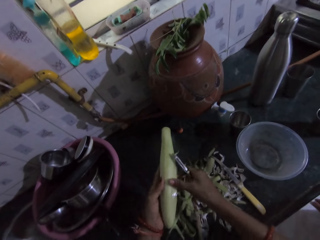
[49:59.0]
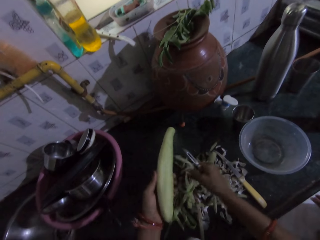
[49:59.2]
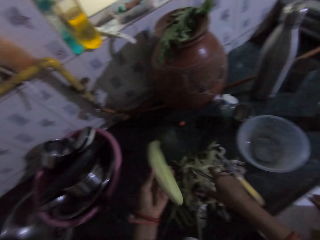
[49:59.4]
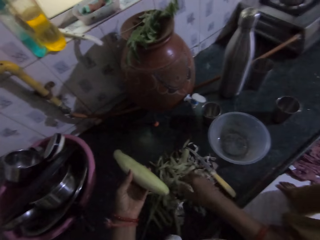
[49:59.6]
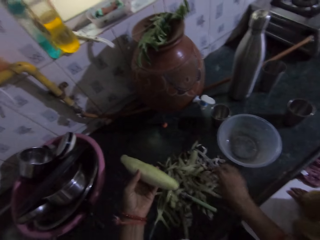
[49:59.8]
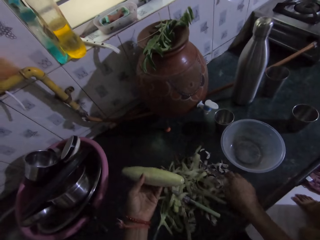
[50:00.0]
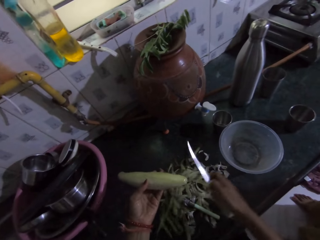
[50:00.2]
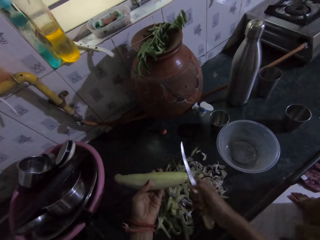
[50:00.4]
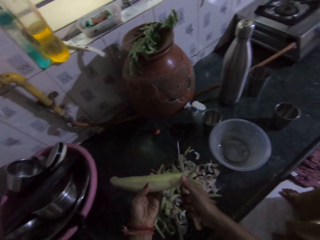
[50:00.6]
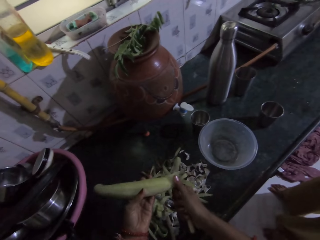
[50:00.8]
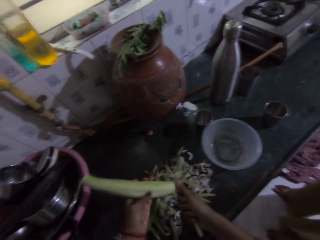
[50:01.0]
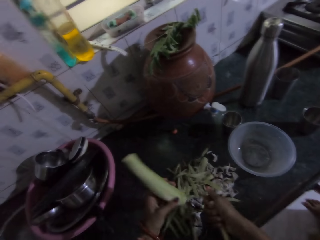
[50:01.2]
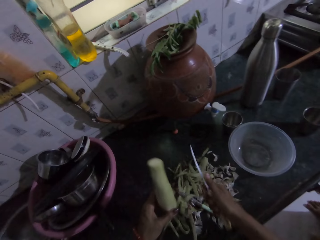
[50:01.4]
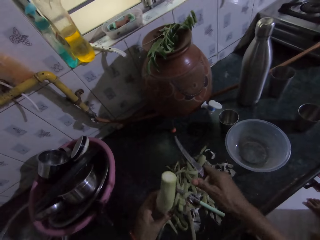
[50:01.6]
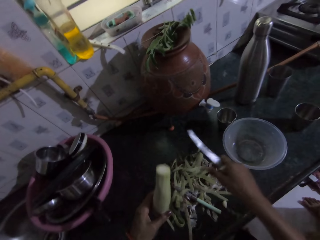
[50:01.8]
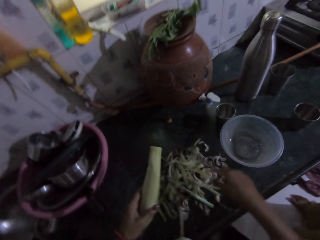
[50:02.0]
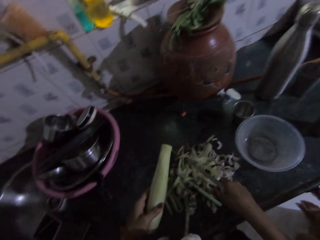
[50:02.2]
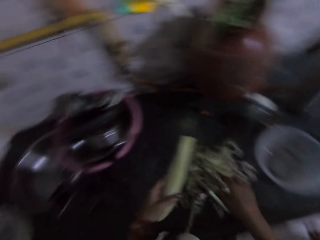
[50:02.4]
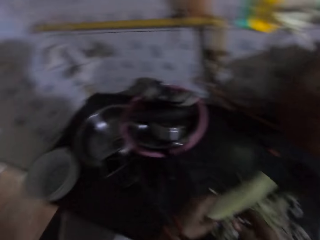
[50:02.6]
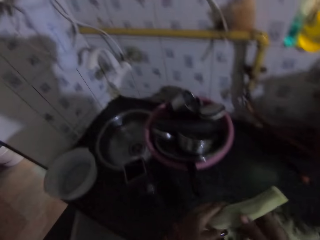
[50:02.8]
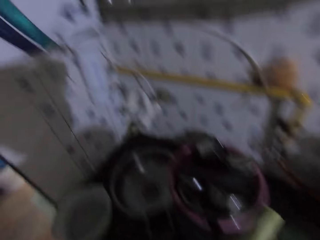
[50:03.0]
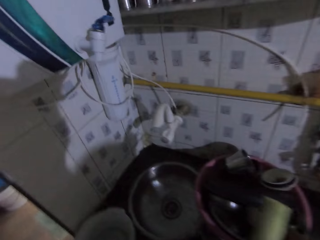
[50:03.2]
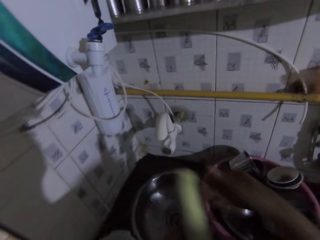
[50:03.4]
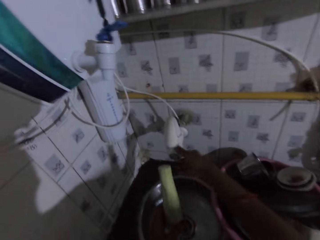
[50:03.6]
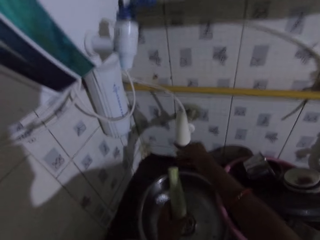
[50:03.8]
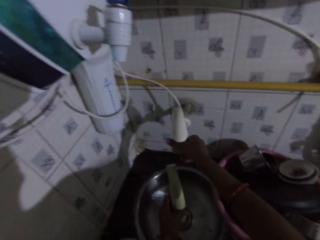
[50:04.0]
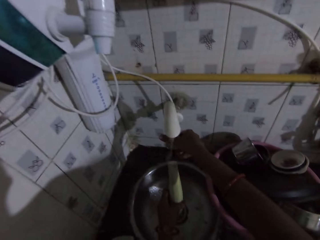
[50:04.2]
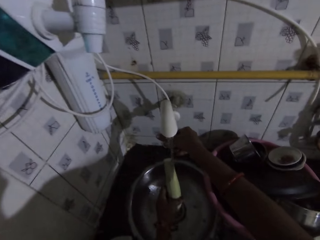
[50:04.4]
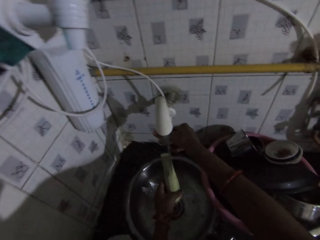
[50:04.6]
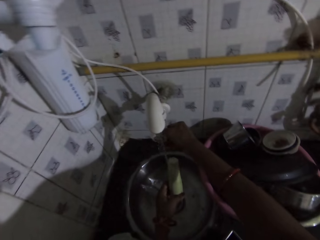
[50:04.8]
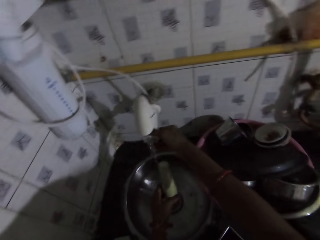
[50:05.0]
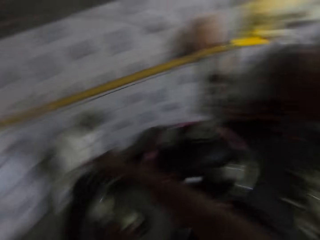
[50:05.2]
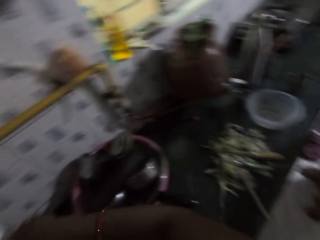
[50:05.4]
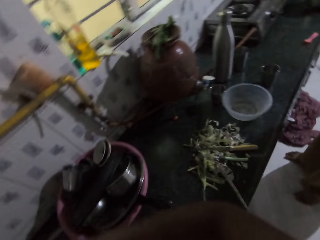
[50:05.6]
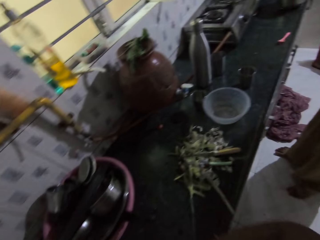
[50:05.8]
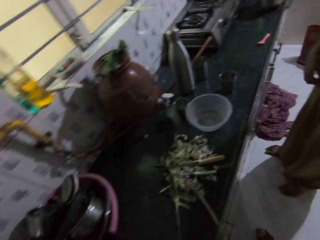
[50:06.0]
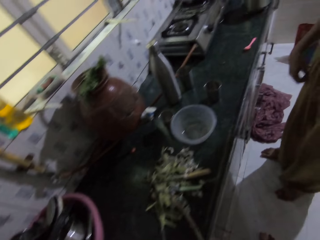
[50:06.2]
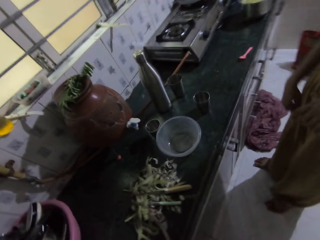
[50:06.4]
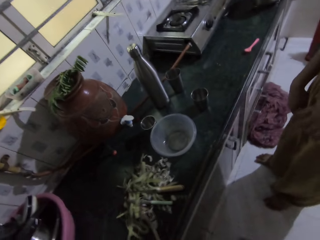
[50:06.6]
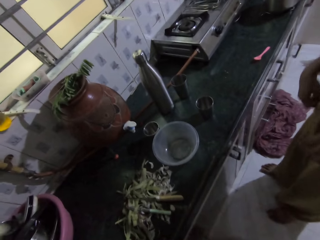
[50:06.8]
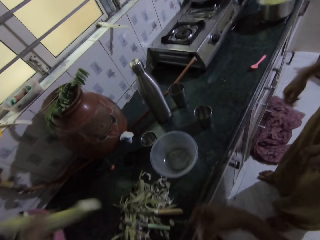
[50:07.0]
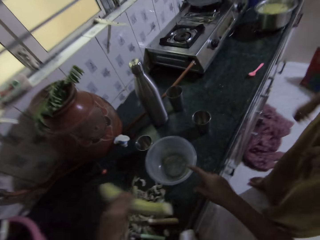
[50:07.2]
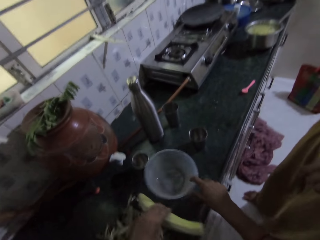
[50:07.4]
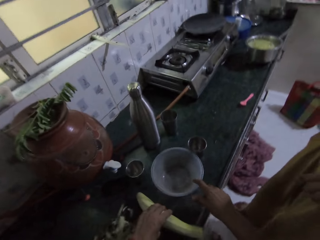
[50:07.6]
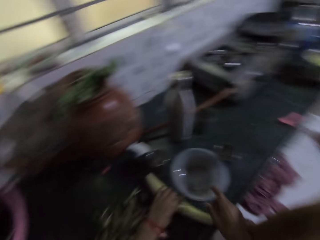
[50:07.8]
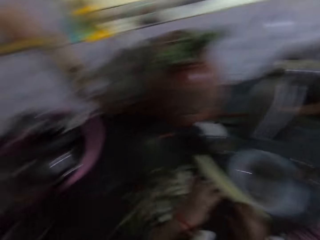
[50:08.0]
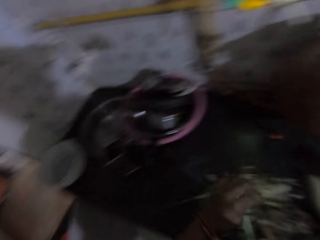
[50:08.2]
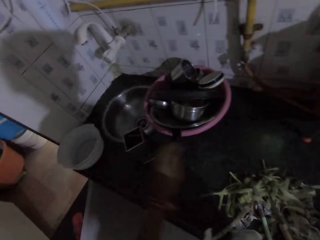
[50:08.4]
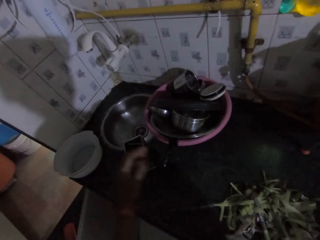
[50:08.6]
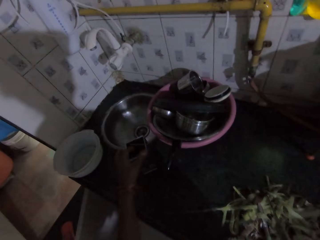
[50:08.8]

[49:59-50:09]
The camera wearer drops the potato peel on the countertop with her right hand. She drops the peeler on the countertop with her right hand. She picks up the knife from the countertop with her right hand. She peels the potato with the knife in her right hand. She cuts the vegetable. She drops the potato peel on the countertop with the knife in her right hand. She puts the knife down. She holds the potato with both hands. She turns on a tap with her right hand. She rinses the potato under the tap with her left hand. She closes the tap. A woman touches a cloth. The camera wearer adjusts a plate or bowl on the countertop with her right hand. She drops the potato on the countertop with her left hand.

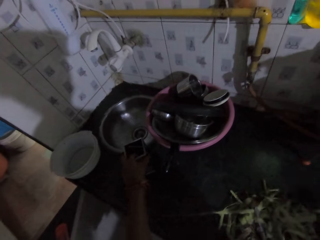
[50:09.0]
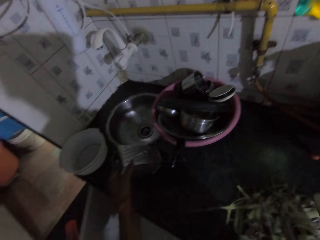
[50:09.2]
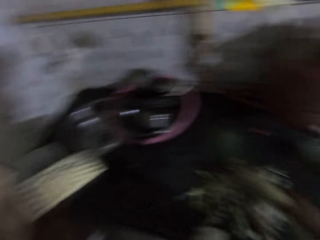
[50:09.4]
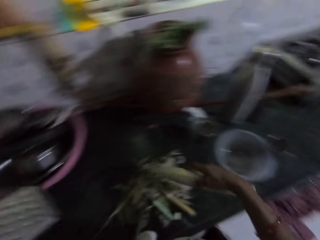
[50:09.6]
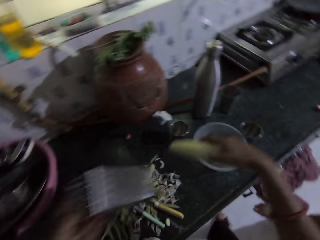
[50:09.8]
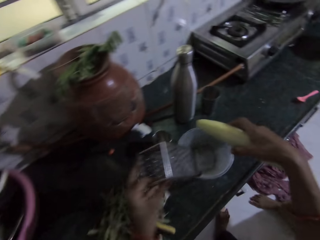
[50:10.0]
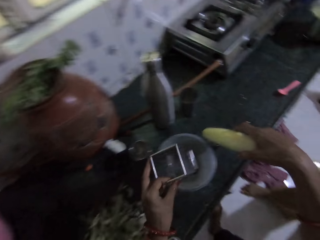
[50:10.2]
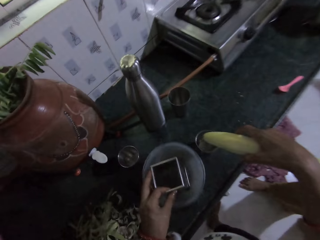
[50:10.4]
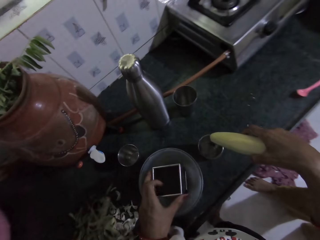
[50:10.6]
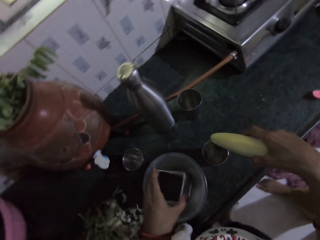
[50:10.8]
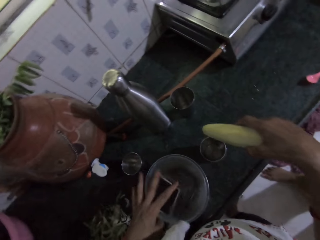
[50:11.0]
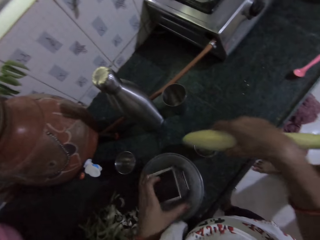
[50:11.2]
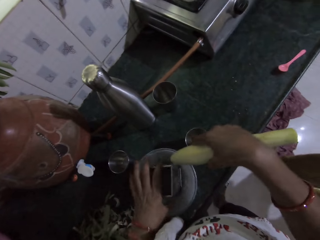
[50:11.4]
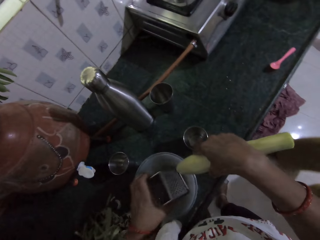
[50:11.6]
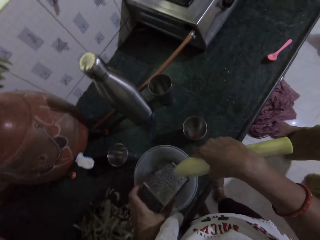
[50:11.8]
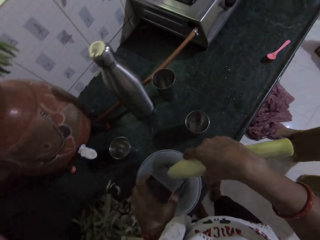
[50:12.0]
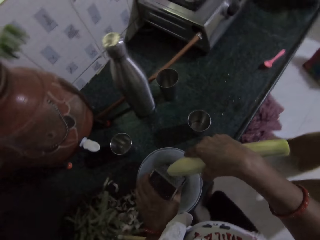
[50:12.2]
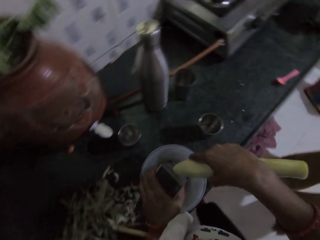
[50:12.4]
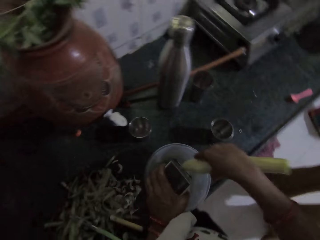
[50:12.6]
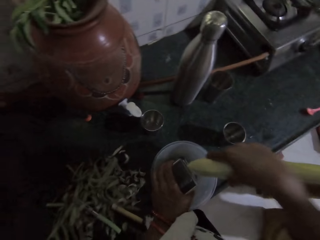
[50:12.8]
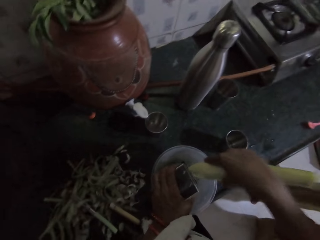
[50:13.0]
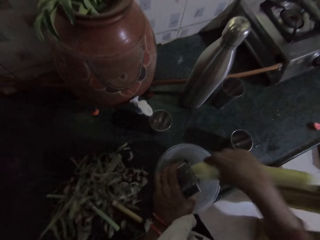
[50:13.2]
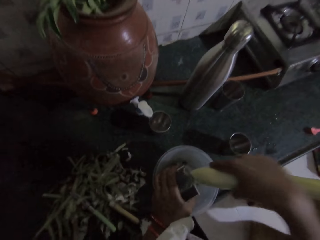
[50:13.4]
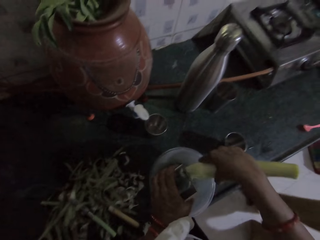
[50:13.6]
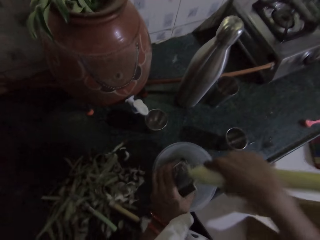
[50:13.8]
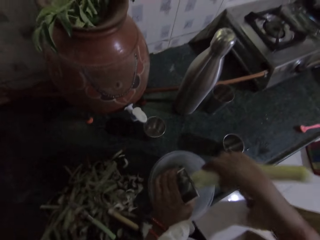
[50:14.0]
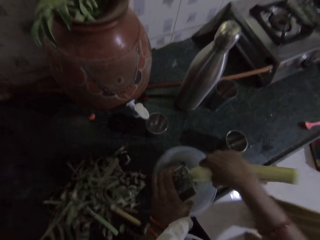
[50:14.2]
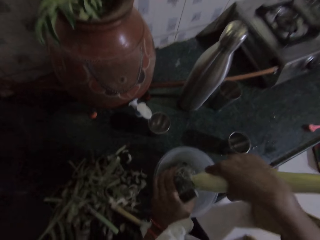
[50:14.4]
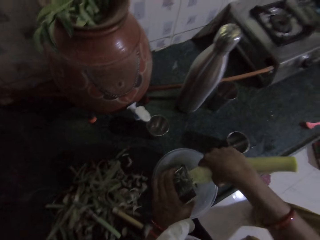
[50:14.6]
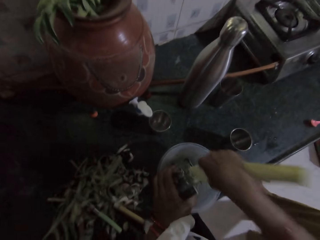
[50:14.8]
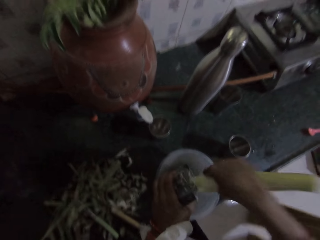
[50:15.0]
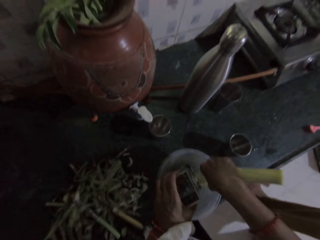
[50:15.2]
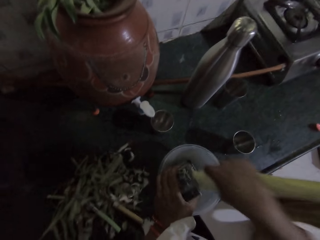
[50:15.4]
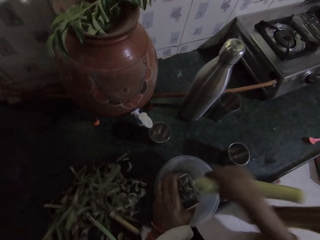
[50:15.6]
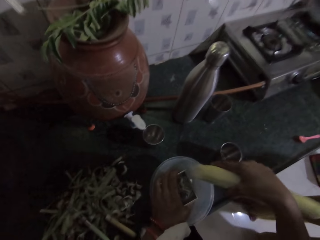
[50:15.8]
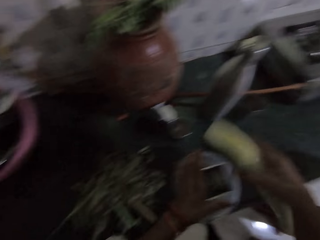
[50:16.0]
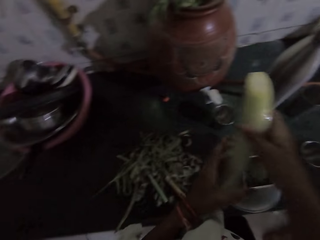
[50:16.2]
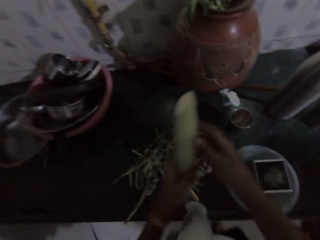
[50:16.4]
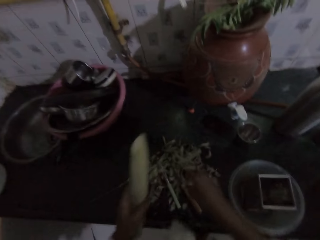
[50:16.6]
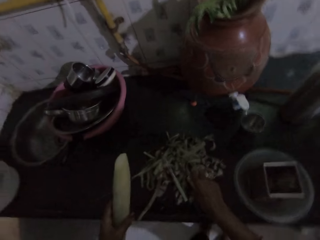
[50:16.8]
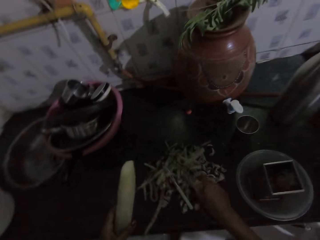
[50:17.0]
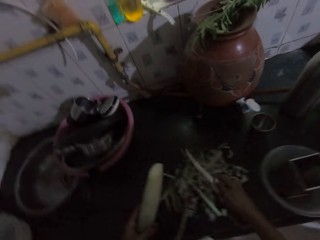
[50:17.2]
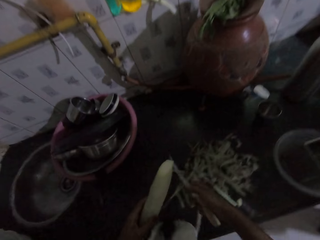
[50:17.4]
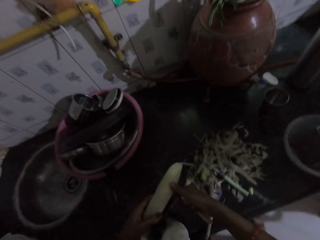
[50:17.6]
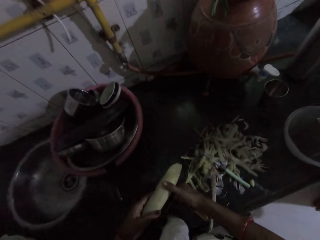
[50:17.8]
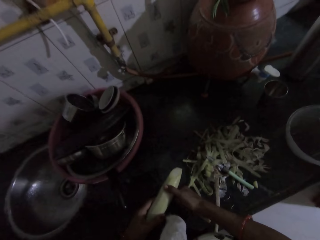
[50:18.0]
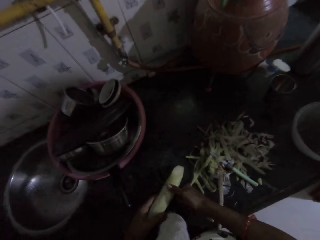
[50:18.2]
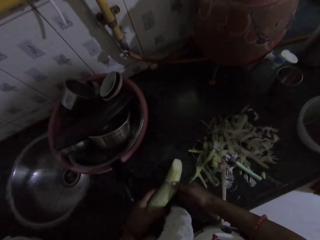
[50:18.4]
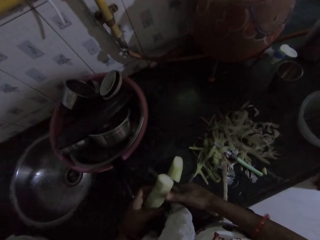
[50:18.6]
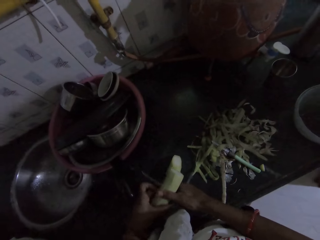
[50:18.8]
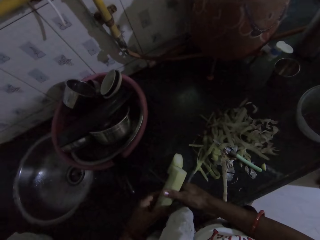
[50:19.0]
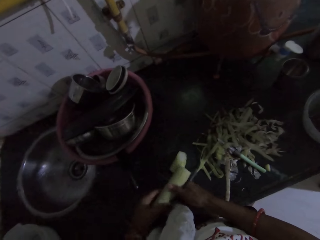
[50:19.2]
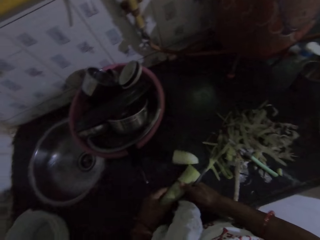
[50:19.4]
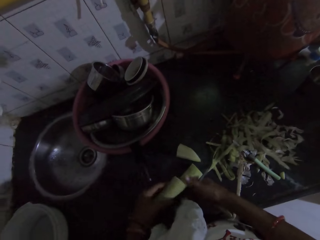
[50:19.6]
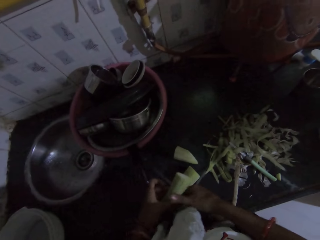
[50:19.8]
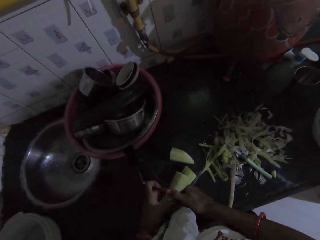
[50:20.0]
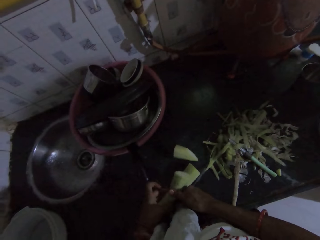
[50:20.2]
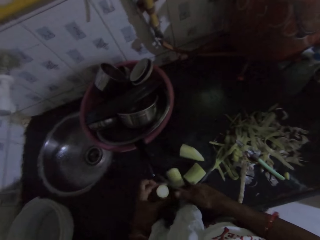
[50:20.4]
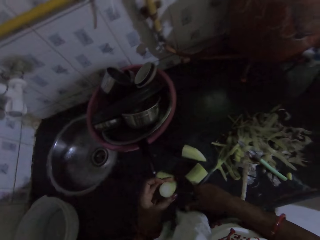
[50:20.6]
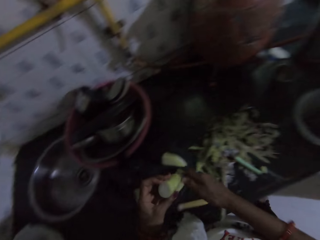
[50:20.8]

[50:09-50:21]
The camera wearer picks up a grater from the countertop with her left hand. She picks up the potato from the countertop with her right hand. She places the grater inside the plate on the countertop with her left hand. She adjusts the grater inside the plate with her left hand. She raises the grater in the plate with her left hand. She grates the potato into the plate with the grater in her right hand. She passes the potato to her left hand. She picks up the knife from the countertop with her right hand. She slices the potato on the countertop with the knife in her right hand. She drops the knife on the countertop with her right hand.
